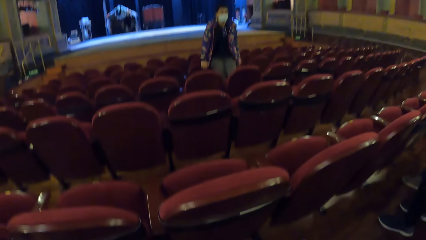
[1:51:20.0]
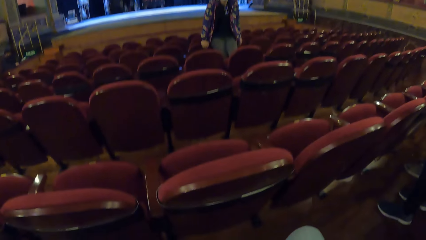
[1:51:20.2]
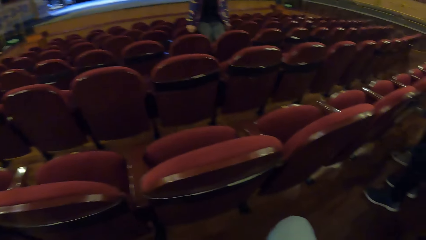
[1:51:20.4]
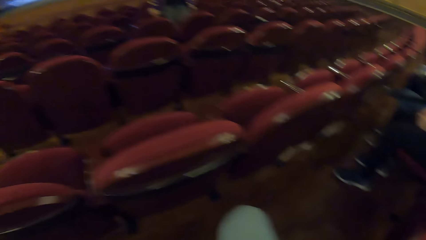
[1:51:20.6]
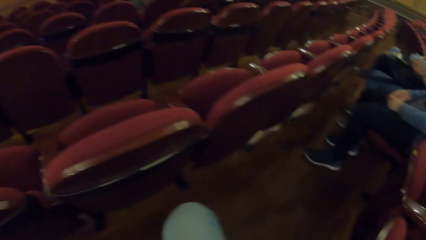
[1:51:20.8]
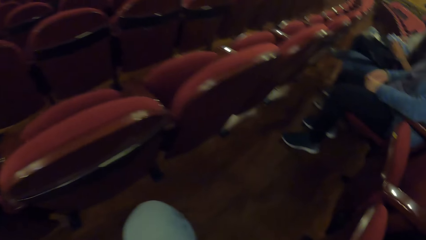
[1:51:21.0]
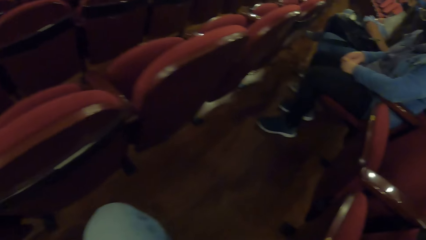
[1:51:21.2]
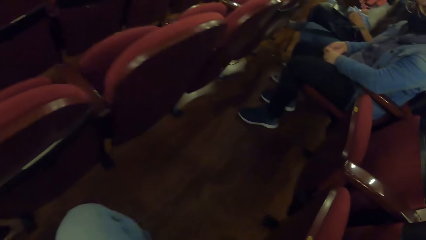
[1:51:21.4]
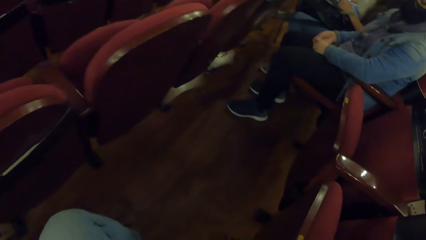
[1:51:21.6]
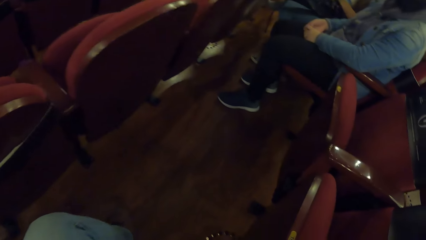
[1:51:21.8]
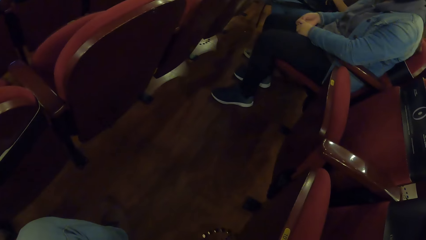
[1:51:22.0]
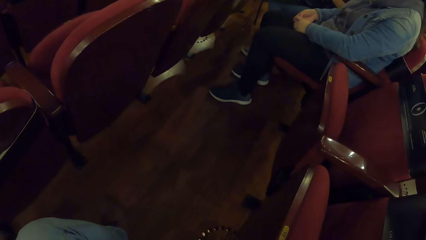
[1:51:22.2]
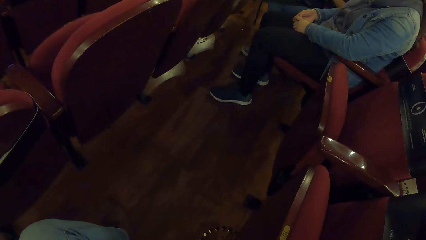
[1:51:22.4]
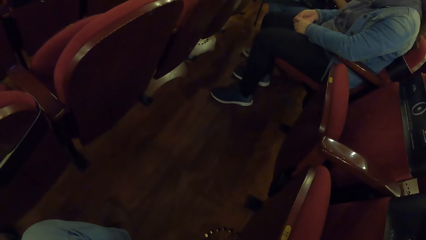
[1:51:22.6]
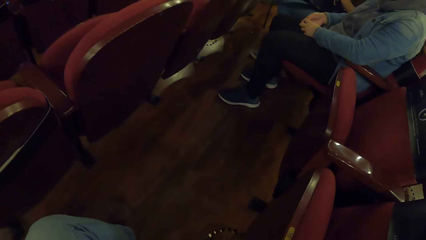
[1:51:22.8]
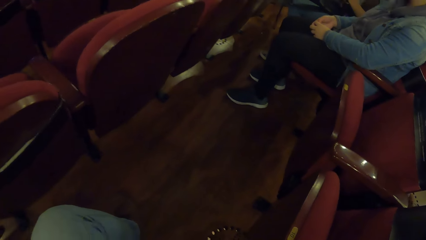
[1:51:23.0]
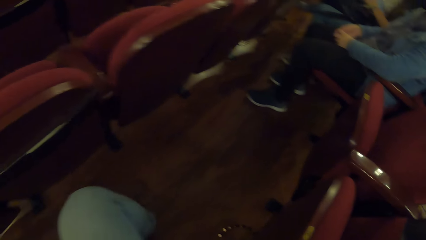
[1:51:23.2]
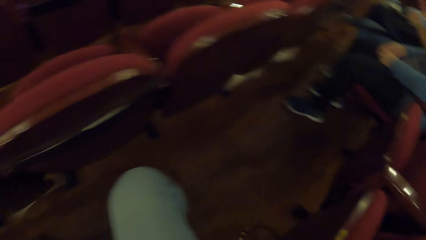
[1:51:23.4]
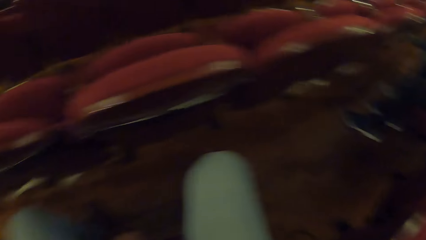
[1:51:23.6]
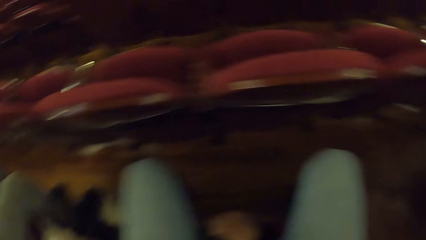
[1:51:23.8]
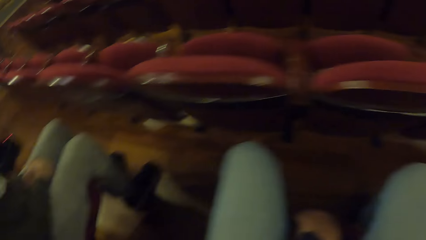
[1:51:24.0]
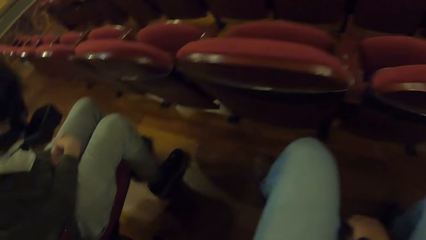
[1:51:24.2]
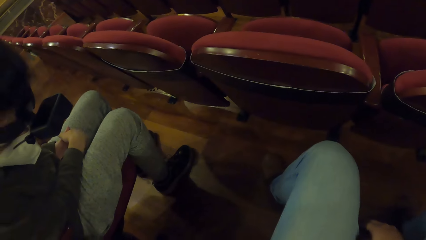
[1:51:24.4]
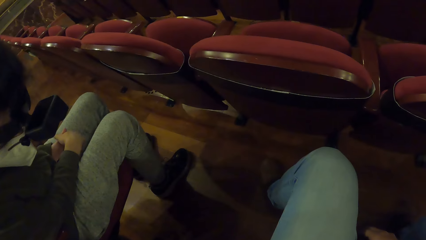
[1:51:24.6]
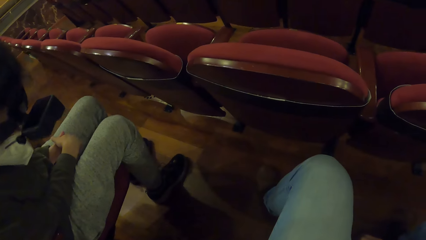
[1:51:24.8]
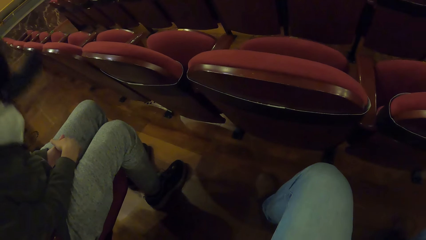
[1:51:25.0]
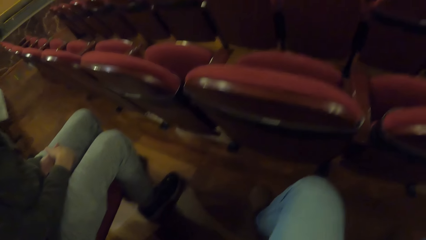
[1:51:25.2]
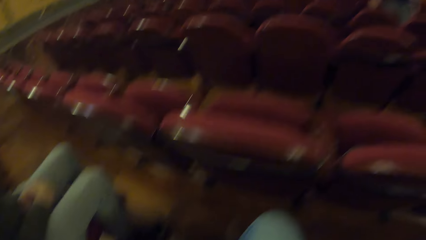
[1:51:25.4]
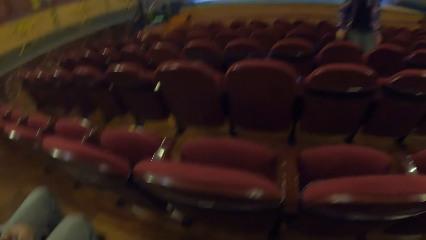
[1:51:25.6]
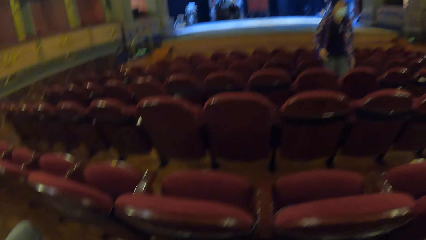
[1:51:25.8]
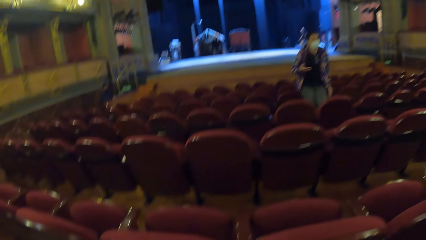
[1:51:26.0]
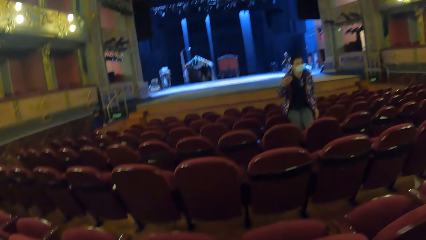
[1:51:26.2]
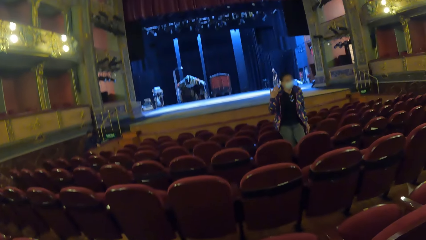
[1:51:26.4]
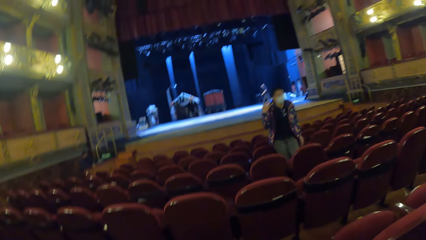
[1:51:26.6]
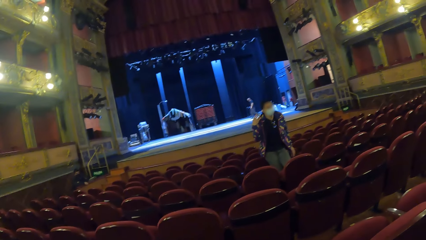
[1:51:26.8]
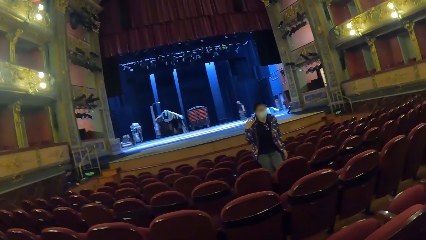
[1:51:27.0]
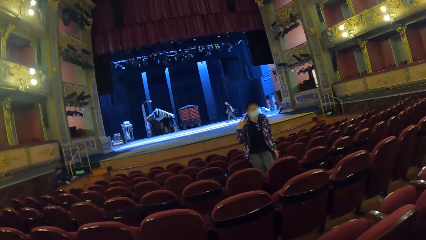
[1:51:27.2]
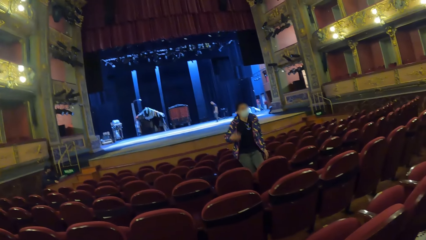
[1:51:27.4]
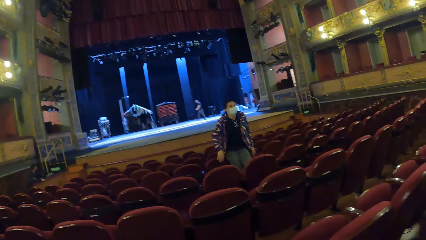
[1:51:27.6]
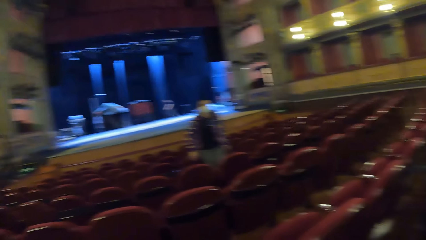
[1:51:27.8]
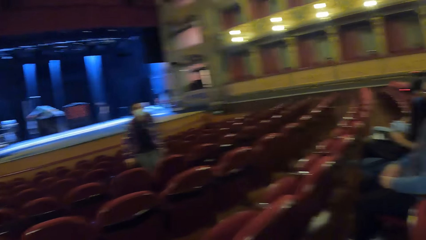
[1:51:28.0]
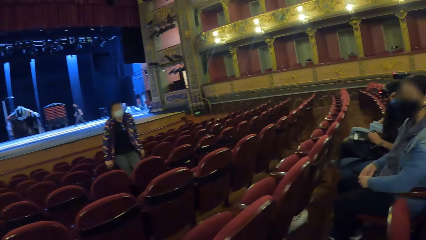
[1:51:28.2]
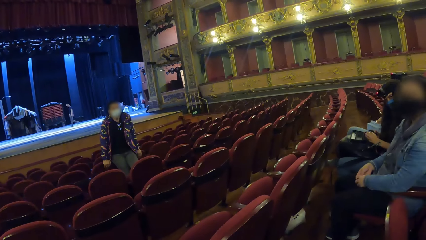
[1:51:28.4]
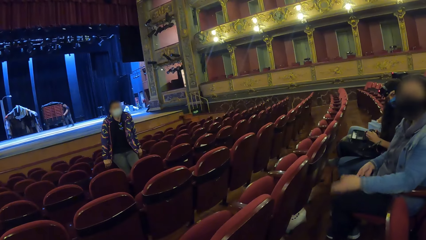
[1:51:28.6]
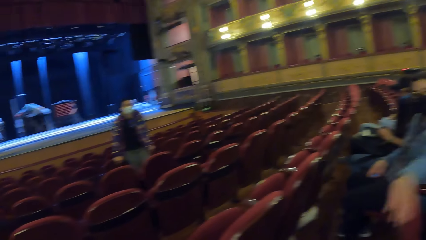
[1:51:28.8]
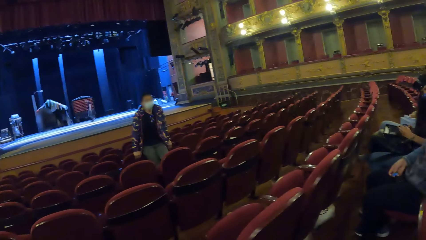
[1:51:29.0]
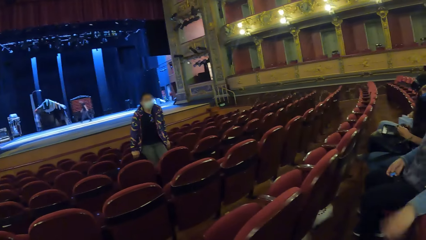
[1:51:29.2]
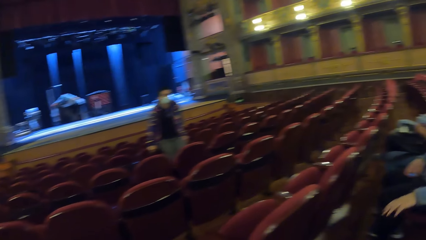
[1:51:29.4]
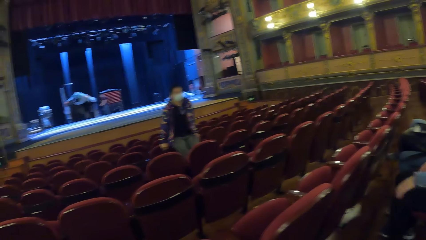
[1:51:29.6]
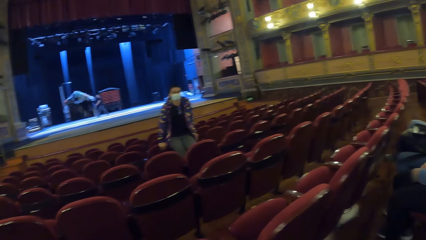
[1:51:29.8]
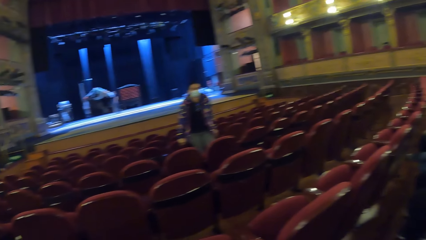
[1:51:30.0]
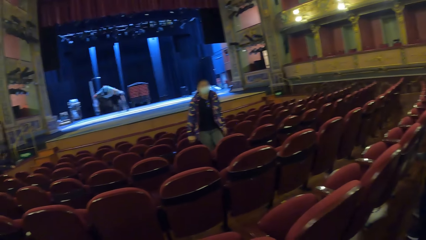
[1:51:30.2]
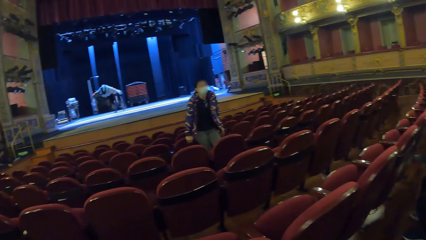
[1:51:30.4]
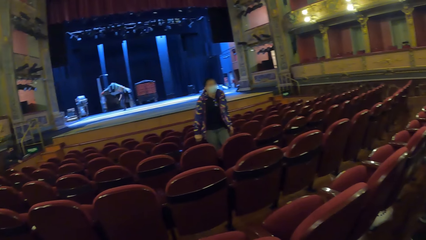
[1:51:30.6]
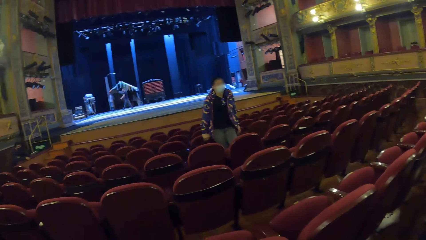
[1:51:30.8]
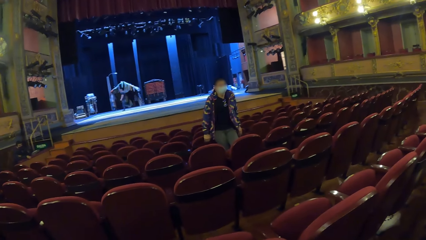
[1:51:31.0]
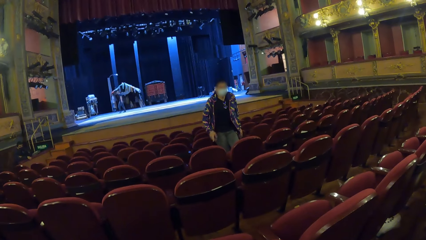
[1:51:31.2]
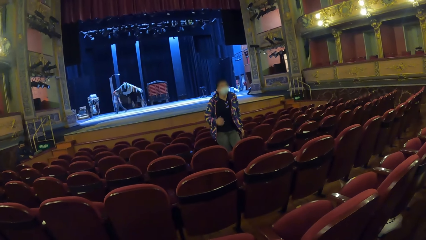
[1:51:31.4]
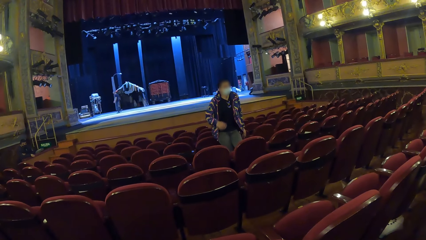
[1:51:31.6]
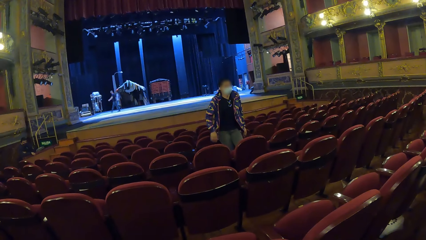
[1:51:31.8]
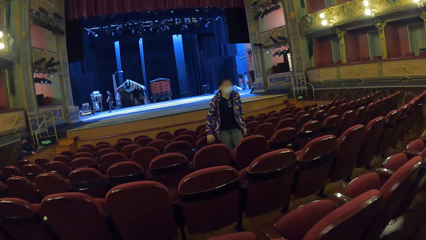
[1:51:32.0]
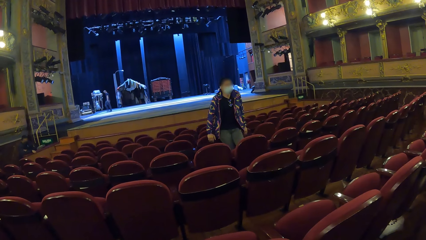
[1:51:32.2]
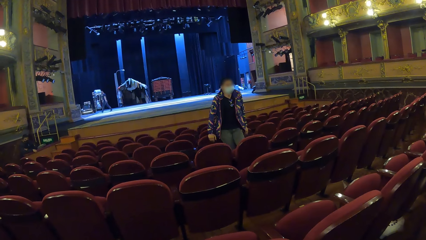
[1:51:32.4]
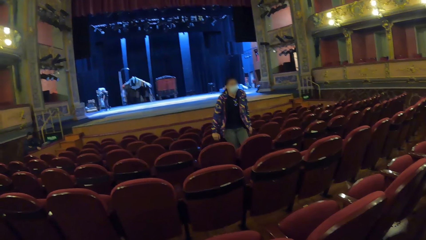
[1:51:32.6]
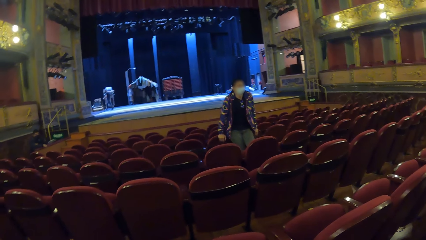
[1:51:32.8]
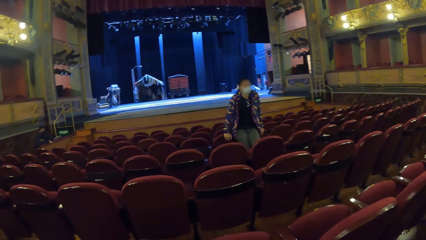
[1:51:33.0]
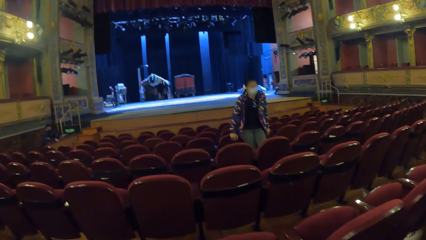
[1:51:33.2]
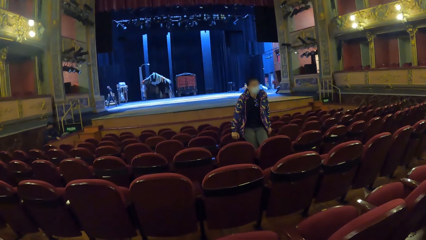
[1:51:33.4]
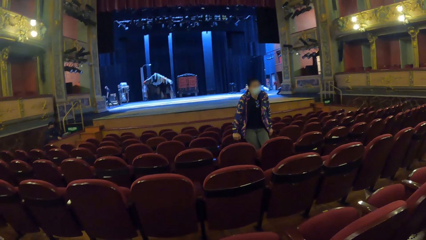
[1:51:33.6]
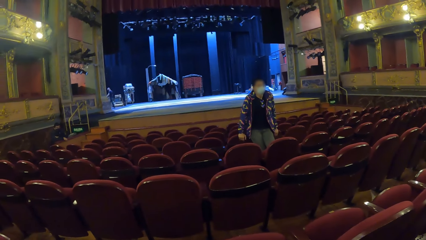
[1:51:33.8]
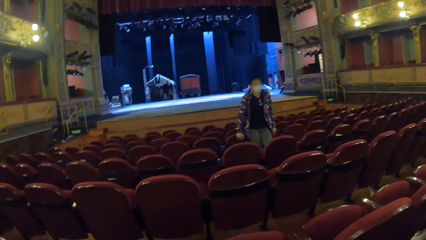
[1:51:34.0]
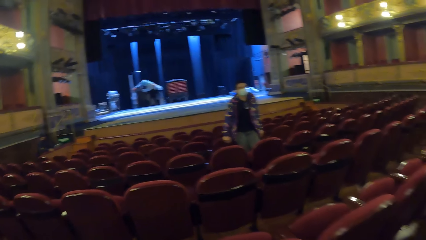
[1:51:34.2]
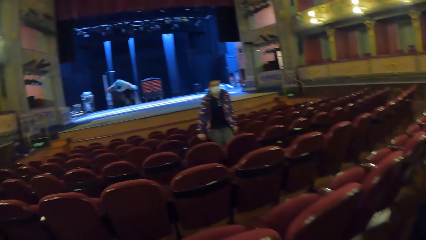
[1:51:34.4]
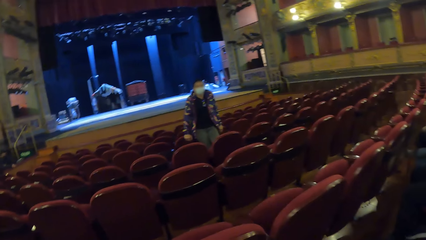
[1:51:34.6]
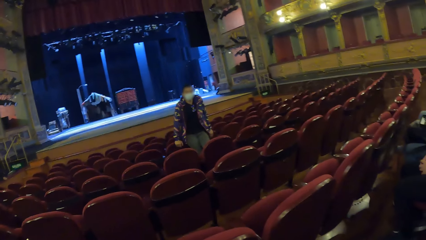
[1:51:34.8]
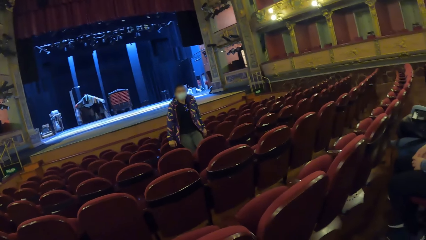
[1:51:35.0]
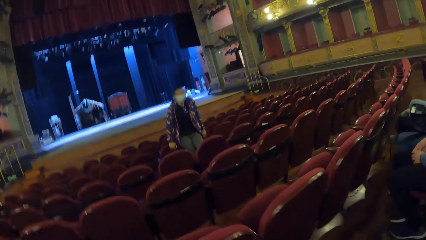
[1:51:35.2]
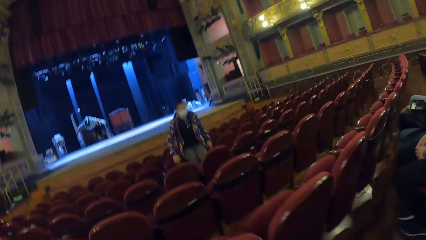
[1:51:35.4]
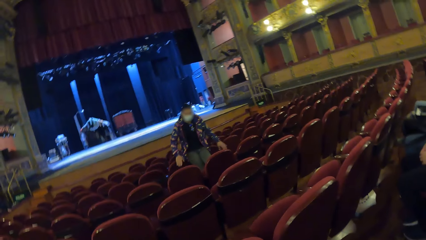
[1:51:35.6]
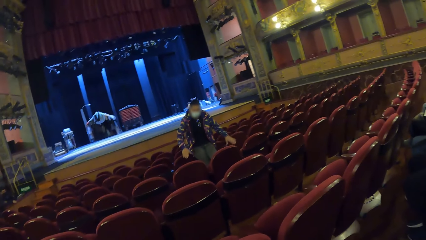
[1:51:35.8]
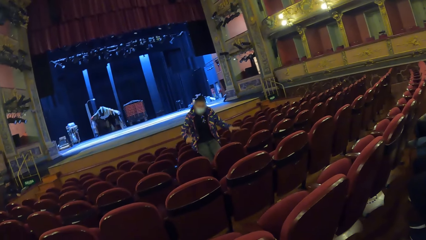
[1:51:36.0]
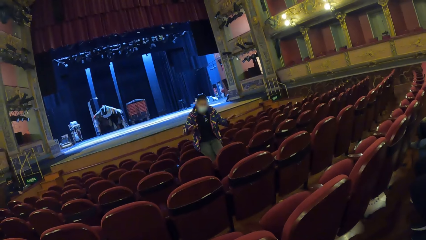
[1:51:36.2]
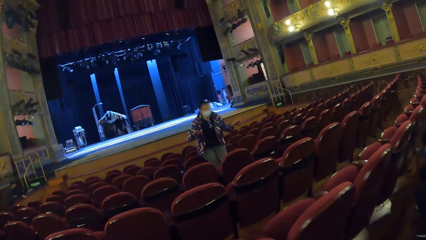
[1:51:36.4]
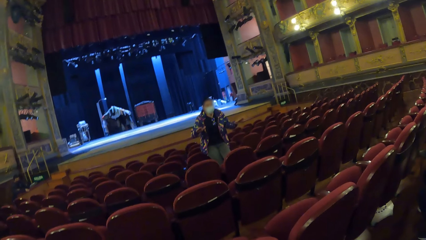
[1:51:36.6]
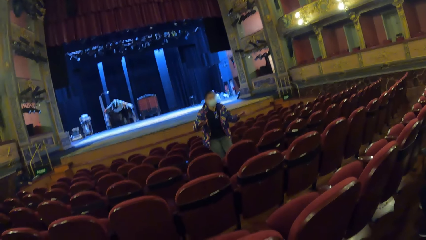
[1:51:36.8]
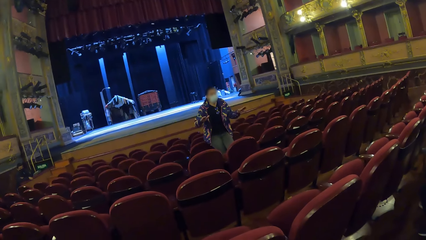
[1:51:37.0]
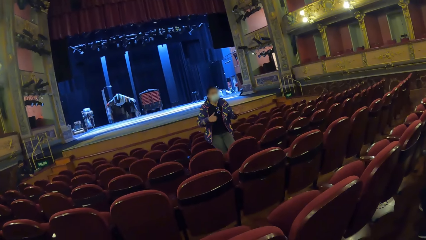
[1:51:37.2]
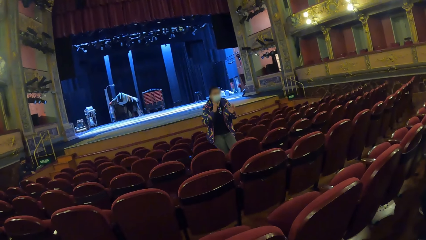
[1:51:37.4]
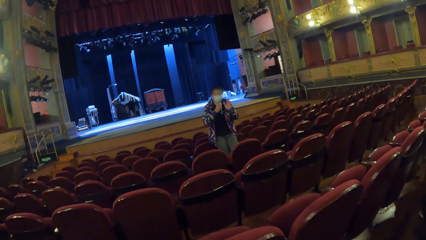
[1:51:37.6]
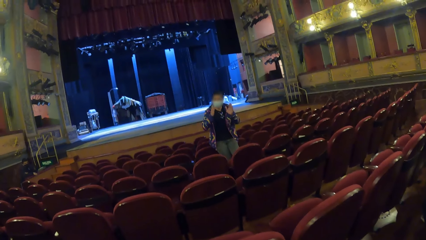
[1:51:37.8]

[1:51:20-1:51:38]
The camera wearer looks down. They look around. They look at a woman. They look around. The woman moves her hand and holds the chair. The camera wearer looks at the woman. The woman moves her hands.
